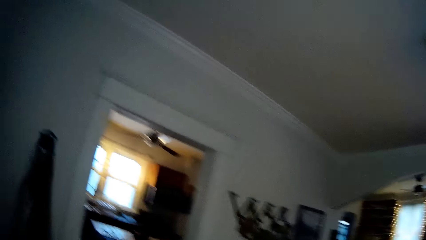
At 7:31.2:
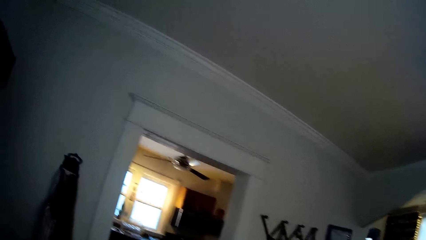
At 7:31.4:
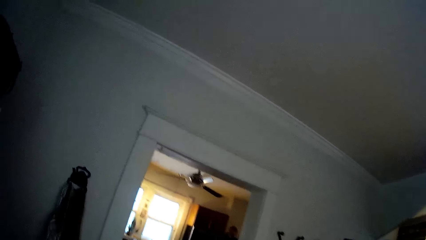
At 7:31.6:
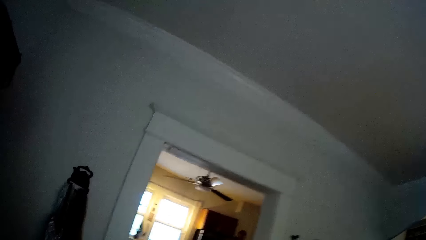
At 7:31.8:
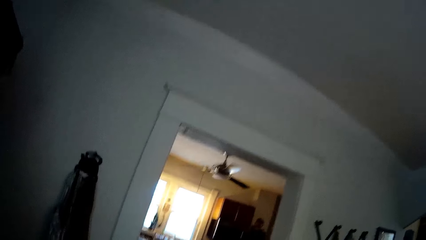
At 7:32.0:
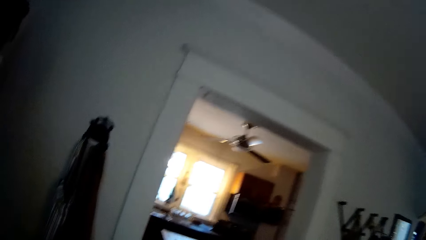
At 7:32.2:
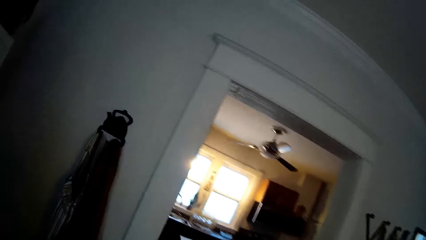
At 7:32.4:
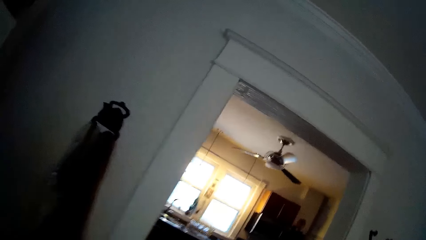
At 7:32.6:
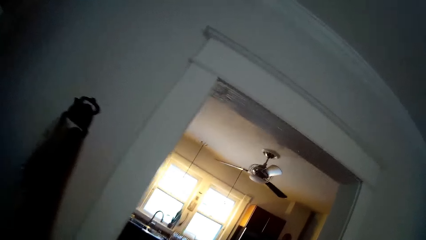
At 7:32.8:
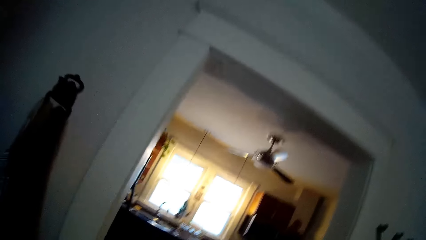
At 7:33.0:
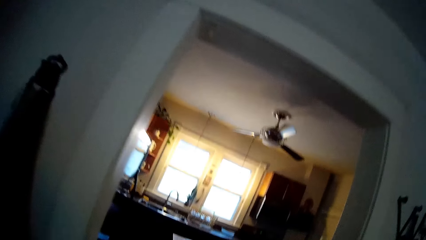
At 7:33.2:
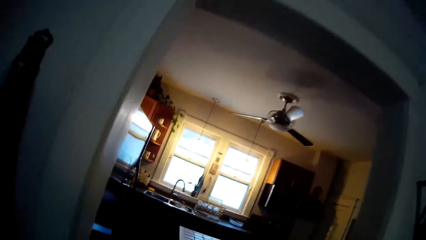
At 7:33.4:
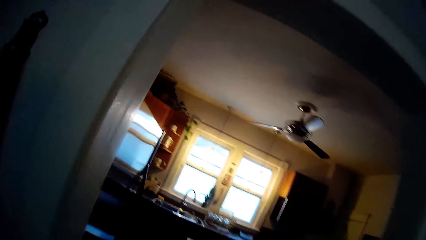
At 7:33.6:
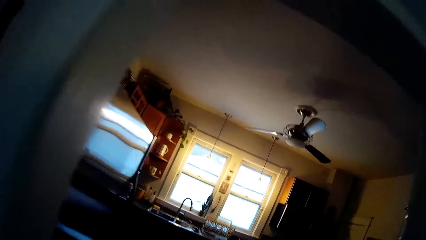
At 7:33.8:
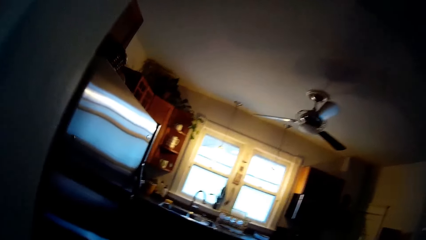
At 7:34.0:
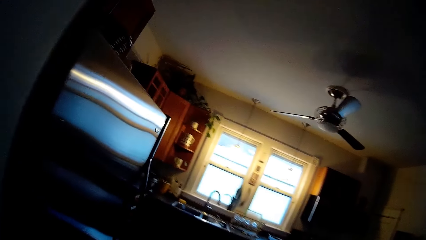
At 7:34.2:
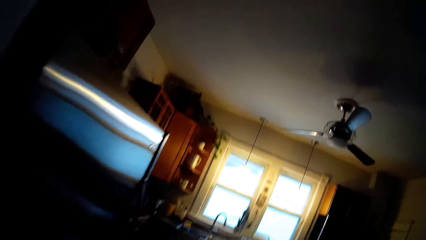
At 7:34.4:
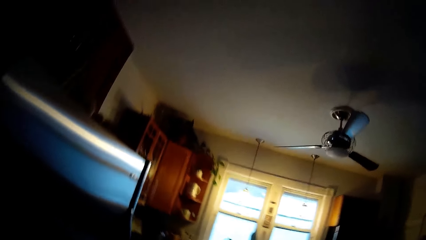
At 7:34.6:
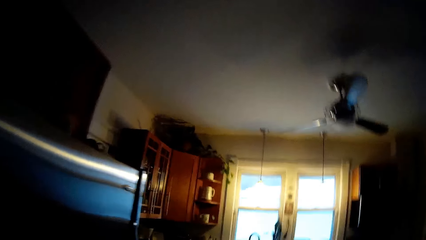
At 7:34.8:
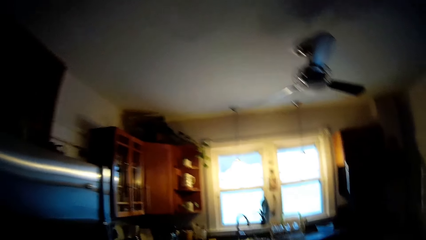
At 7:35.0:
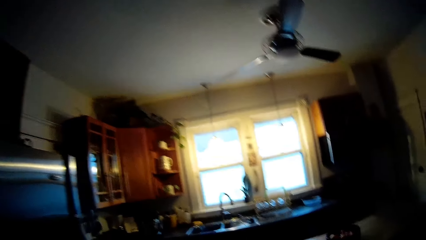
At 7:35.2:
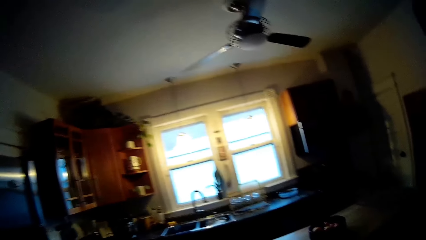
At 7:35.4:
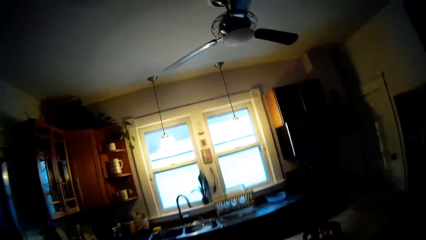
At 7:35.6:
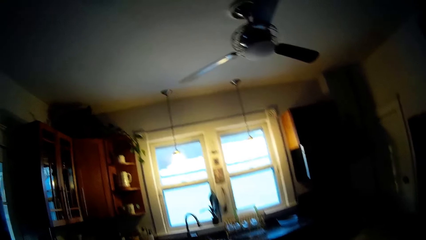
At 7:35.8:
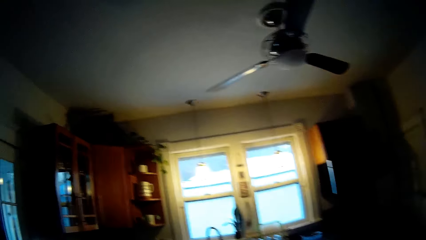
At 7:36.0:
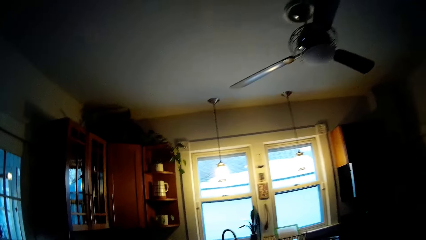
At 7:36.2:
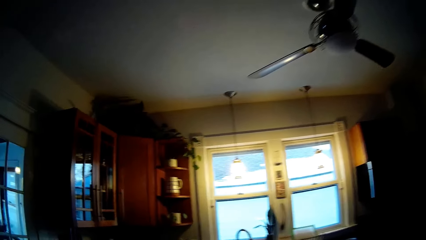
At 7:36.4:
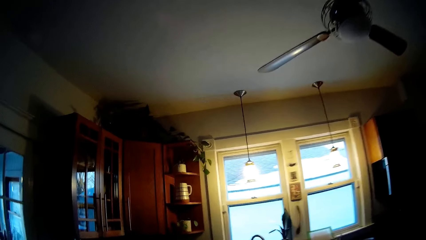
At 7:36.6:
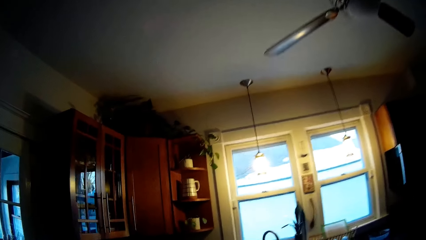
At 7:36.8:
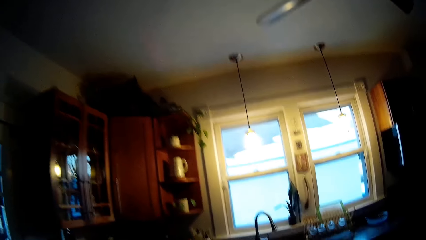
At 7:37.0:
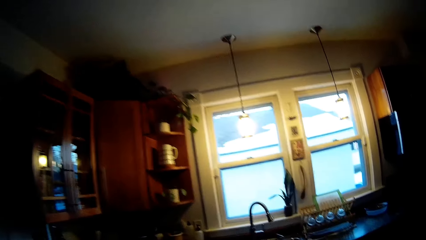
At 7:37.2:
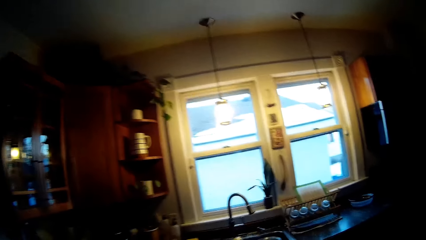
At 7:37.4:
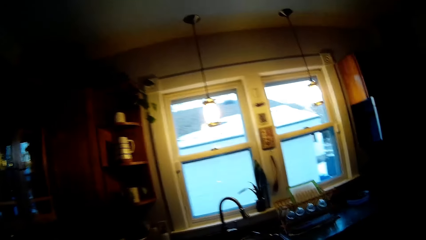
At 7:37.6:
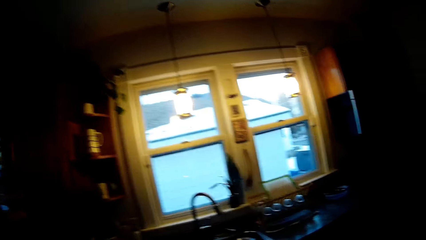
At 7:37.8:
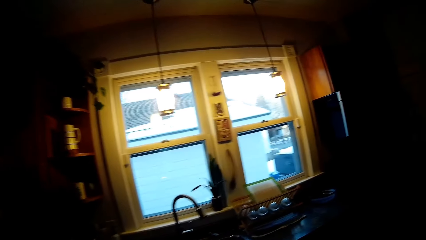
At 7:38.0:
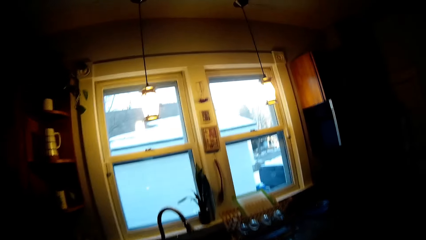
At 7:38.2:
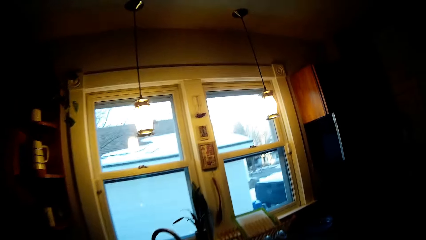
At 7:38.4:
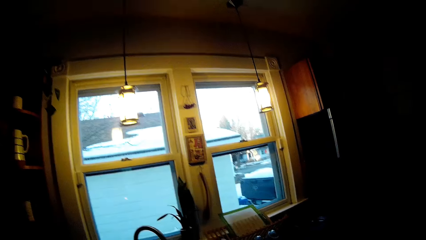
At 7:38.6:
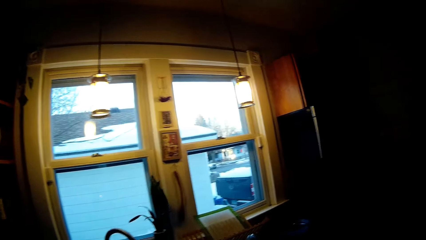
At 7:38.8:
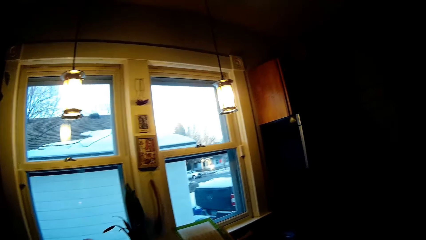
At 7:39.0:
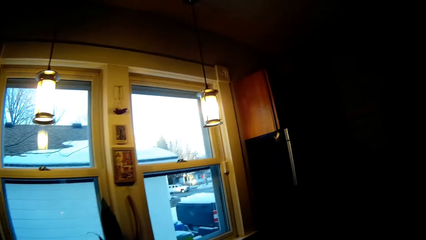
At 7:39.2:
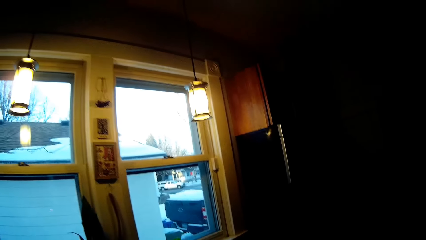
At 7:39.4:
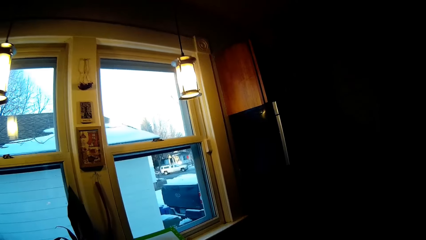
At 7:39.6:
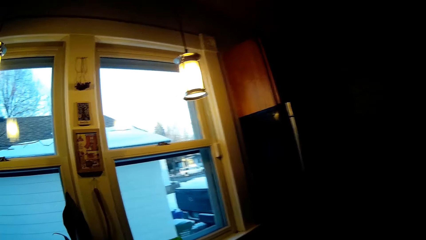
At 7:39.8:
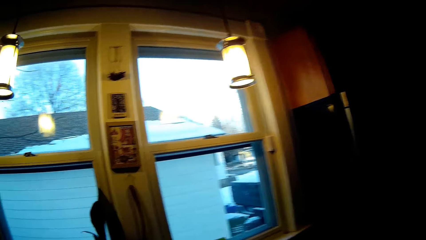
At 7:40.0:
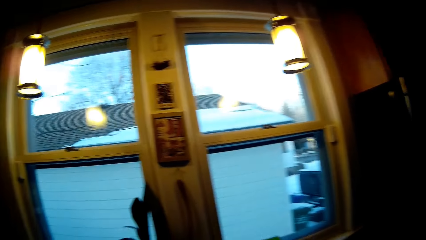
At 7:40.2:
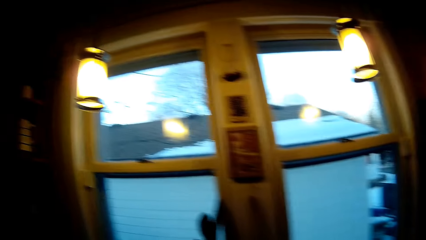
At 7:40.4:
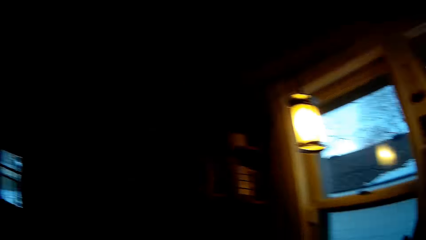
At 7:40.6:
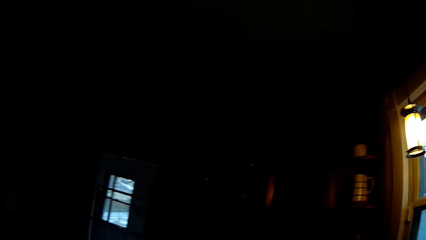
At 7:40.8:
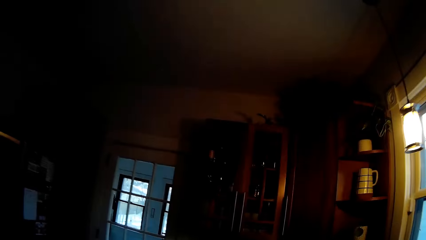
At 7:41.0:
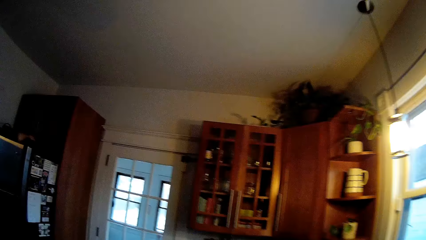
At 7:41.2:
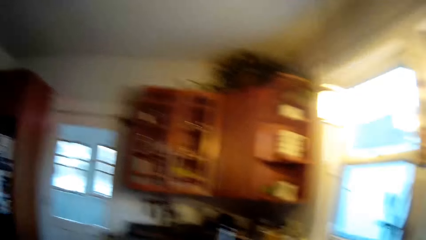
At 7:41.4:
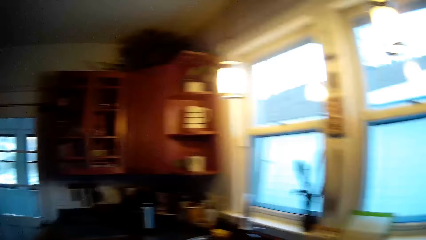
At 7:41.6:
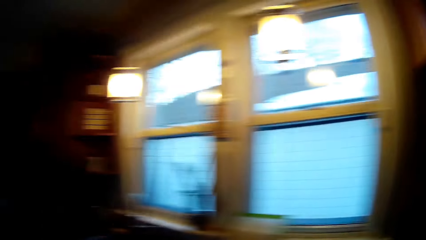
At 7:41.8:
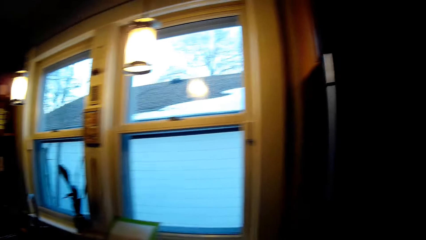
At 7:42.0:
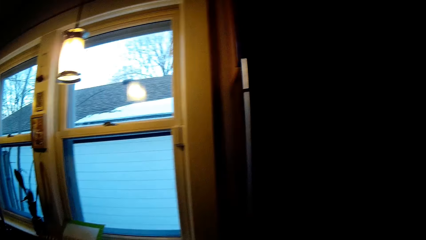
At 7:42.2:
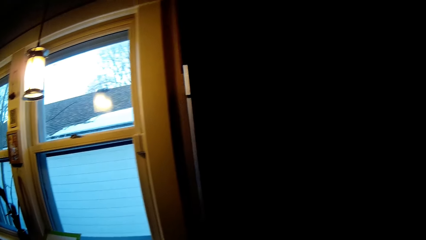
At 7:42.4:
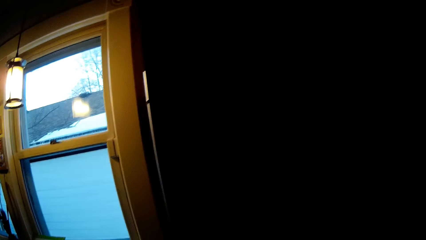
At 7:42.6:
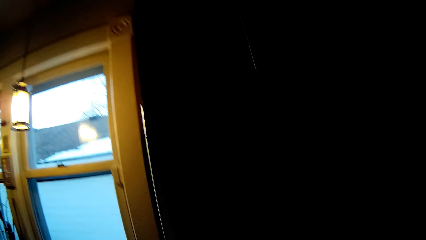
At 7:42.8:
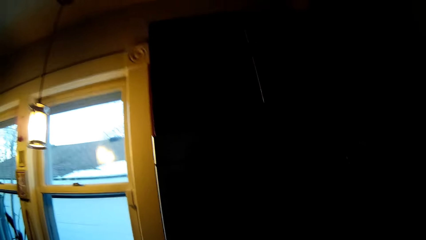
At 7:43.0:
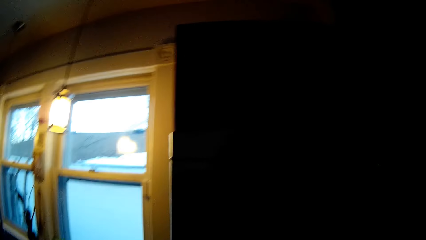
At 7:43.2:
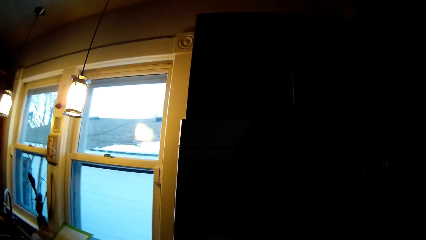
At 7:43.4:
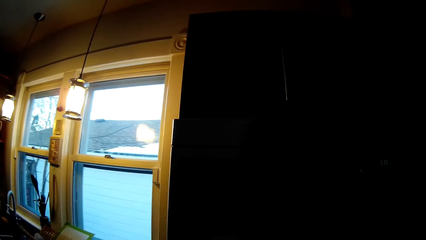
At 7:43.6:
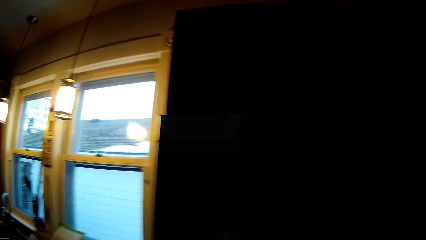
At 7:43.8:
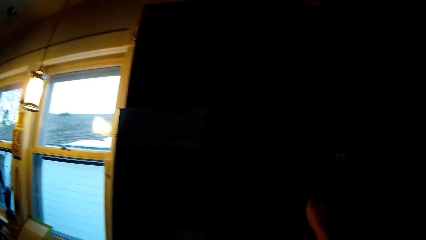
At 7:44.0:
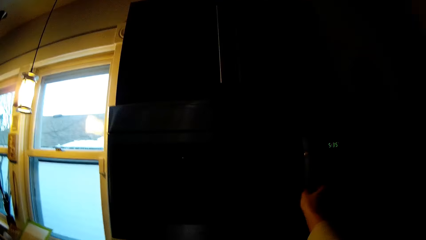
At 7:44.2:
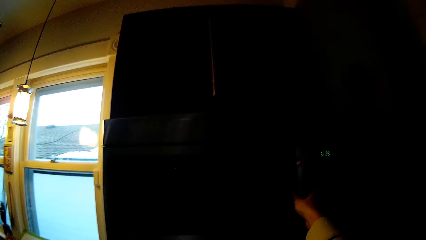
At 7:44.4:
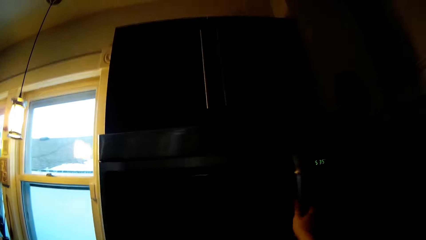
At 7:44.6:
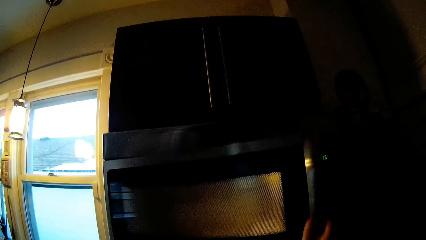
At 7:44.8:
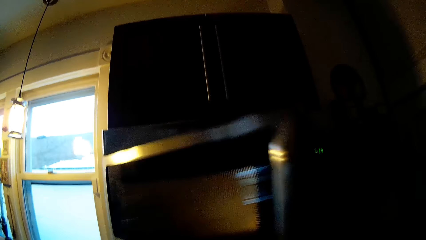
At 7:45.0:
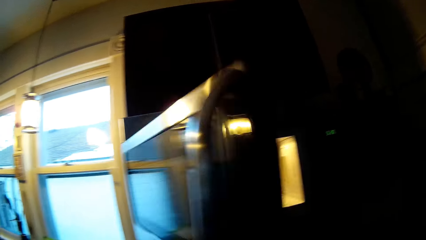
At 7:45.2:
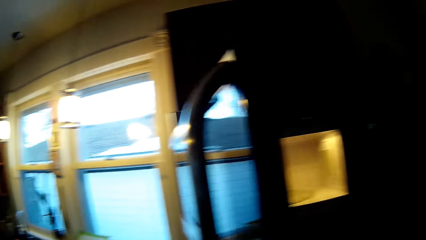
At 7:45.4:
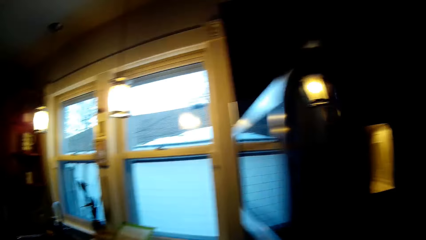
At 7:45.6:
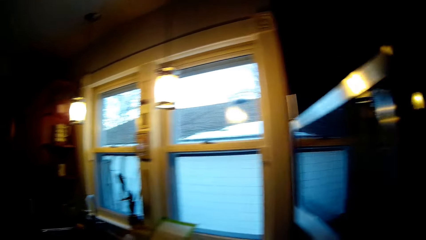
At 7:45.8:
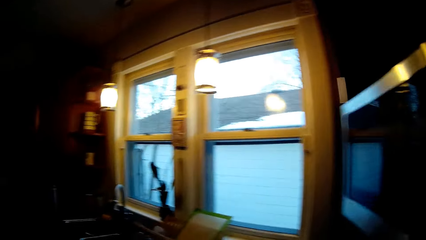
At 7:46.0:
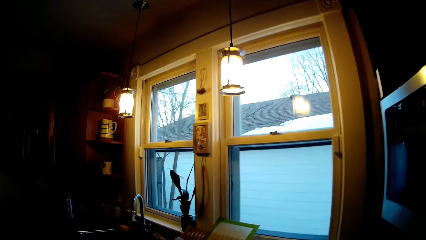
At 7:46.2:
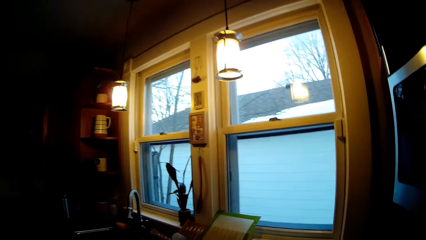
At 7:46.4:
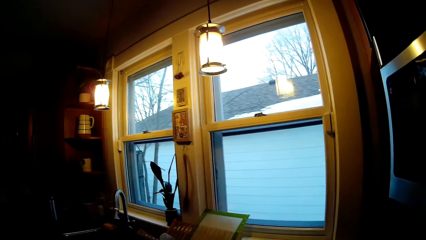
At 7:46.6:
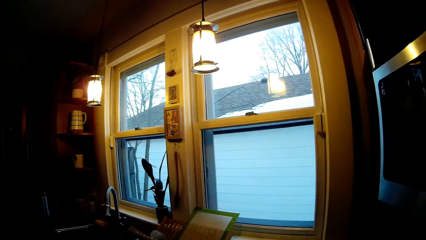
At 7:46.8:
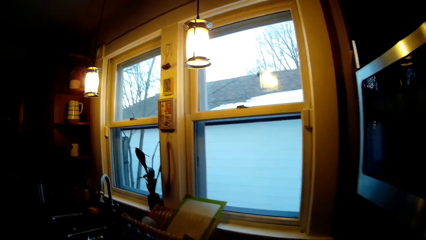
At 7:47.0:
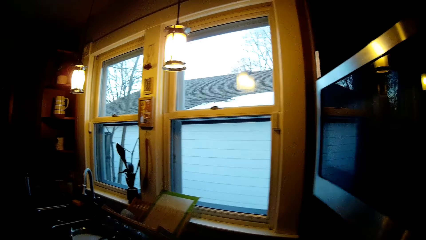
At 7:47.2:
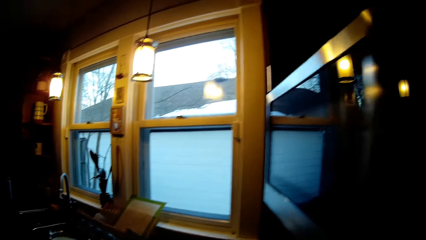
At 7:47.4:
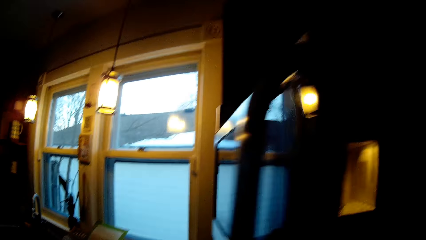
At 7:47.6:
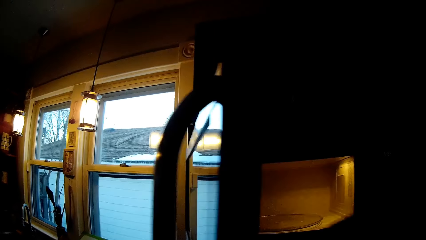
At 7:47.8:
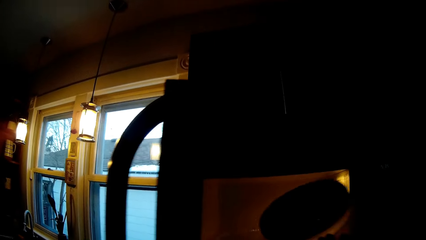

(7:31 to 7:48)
The camera wearer walks into the kitchen from the dining room. She turns around the kitchen. She opens the microwave with her right hand.
